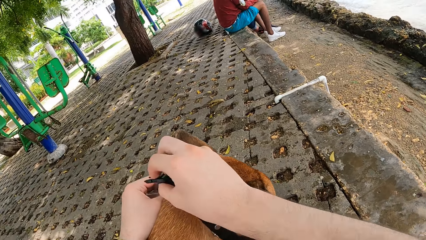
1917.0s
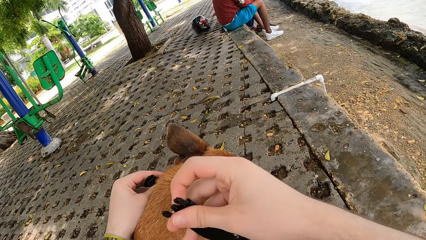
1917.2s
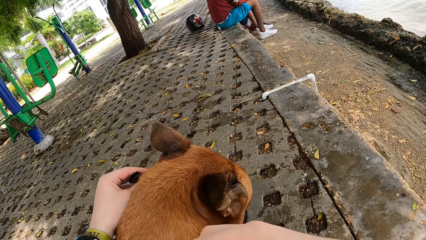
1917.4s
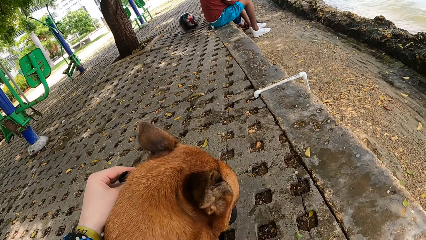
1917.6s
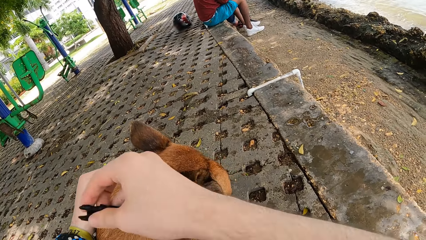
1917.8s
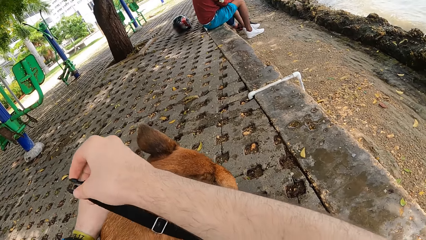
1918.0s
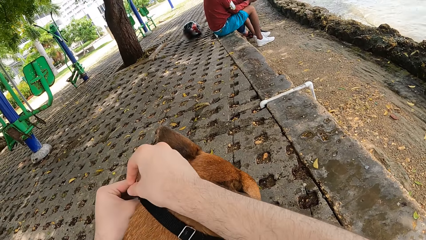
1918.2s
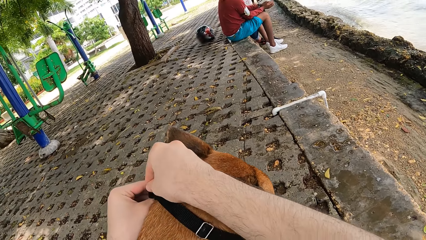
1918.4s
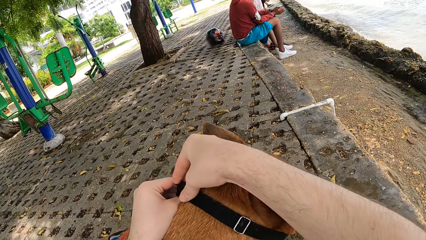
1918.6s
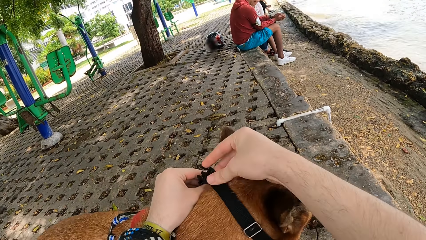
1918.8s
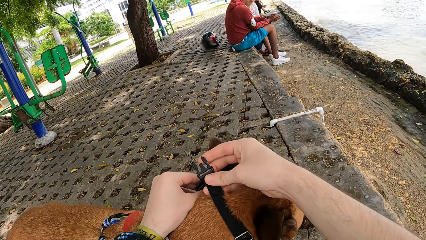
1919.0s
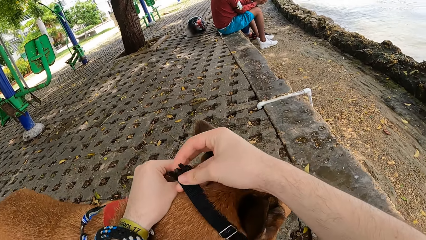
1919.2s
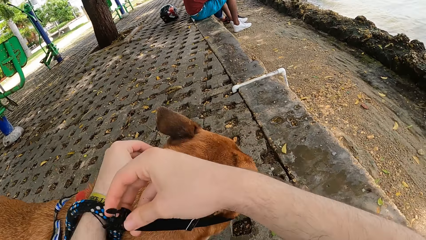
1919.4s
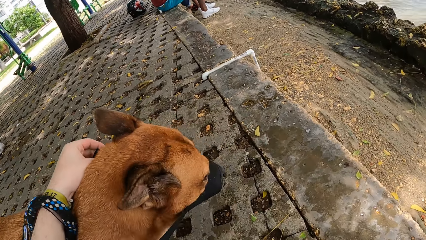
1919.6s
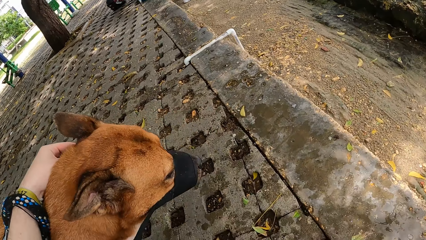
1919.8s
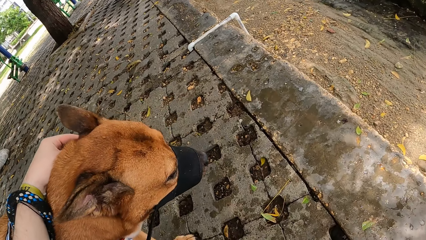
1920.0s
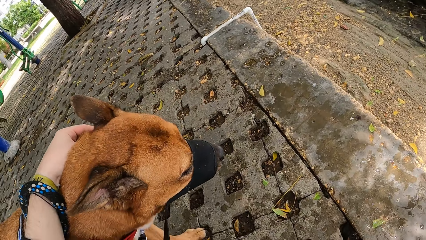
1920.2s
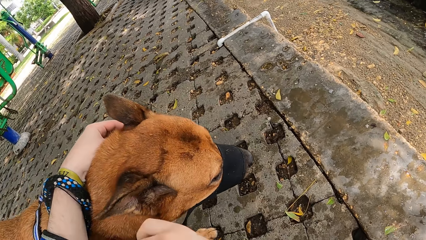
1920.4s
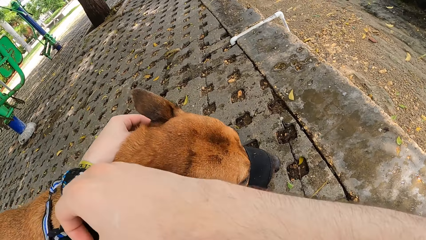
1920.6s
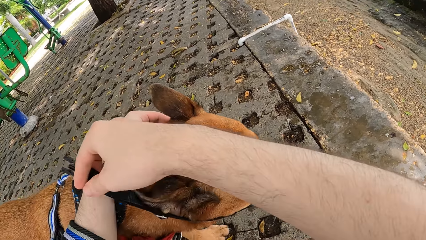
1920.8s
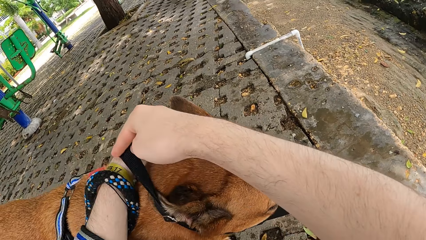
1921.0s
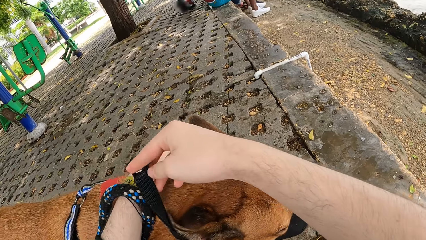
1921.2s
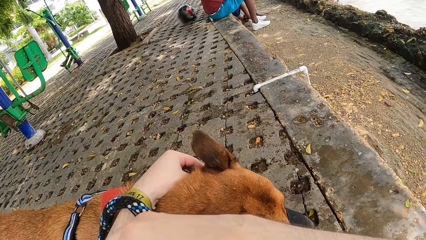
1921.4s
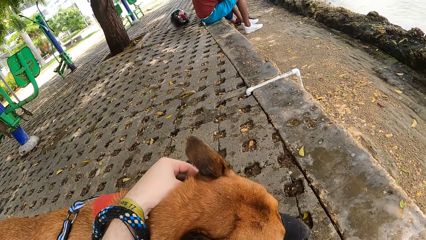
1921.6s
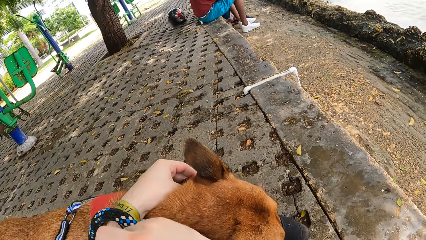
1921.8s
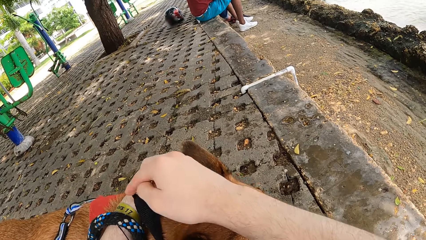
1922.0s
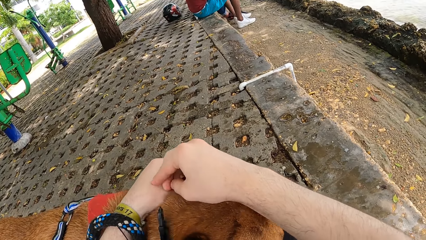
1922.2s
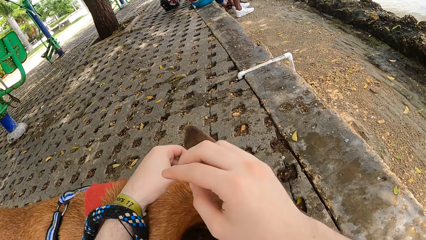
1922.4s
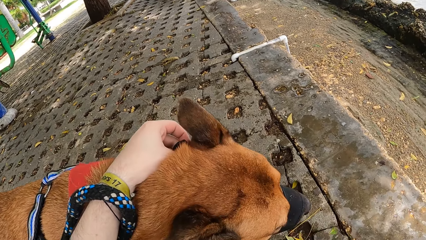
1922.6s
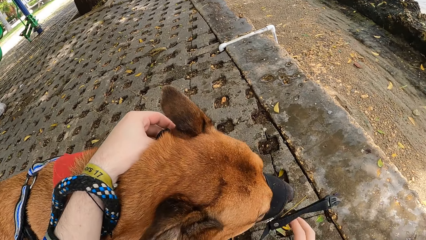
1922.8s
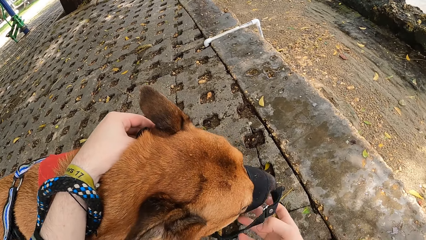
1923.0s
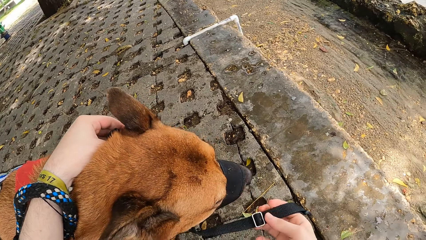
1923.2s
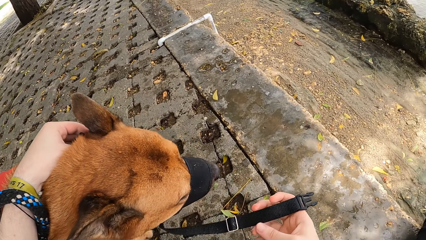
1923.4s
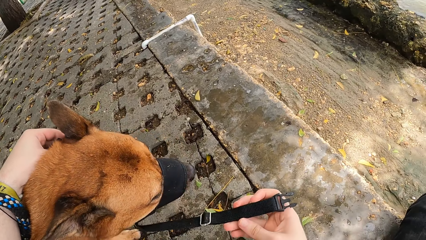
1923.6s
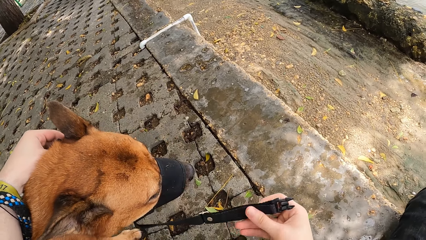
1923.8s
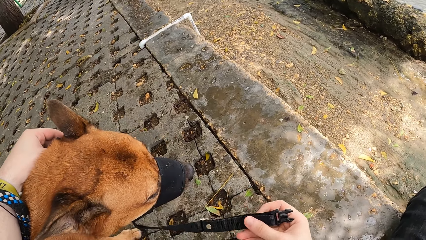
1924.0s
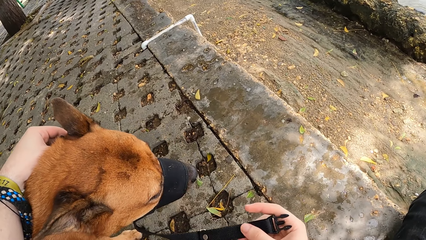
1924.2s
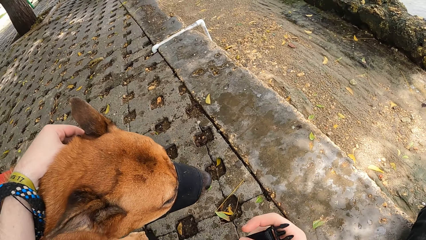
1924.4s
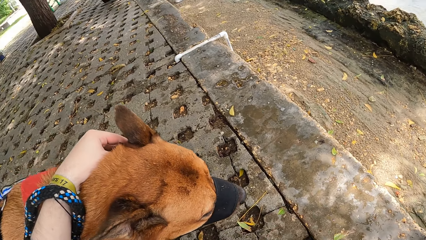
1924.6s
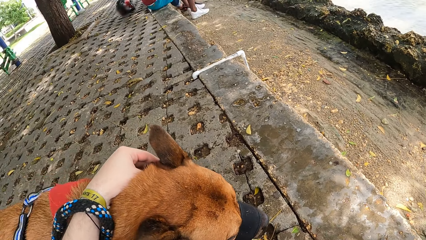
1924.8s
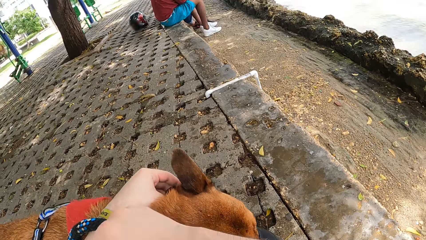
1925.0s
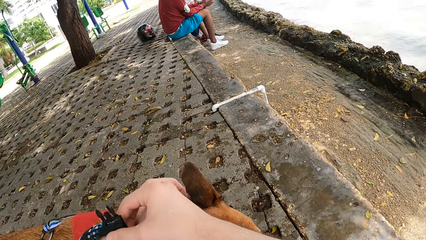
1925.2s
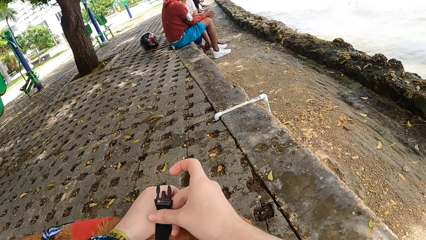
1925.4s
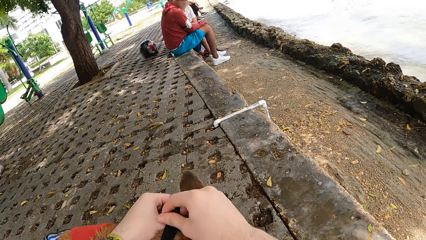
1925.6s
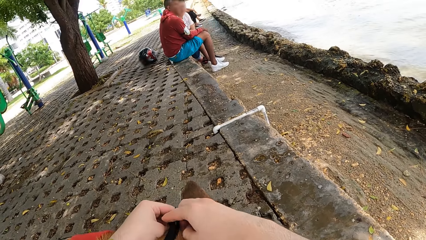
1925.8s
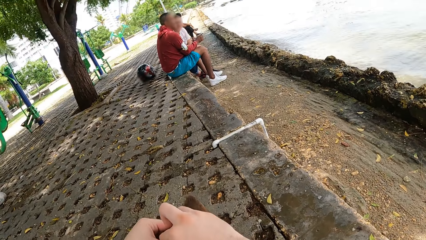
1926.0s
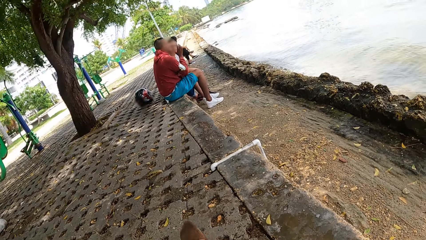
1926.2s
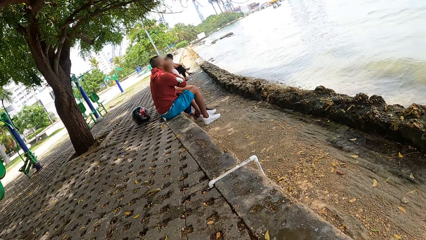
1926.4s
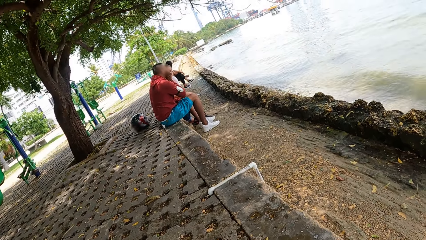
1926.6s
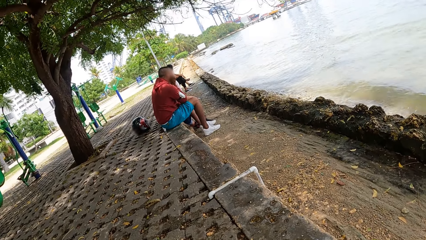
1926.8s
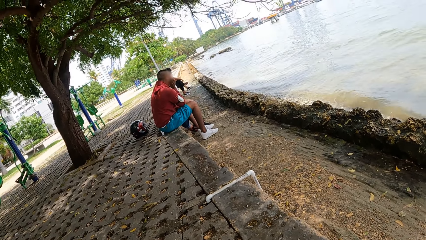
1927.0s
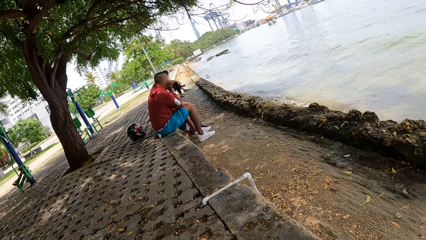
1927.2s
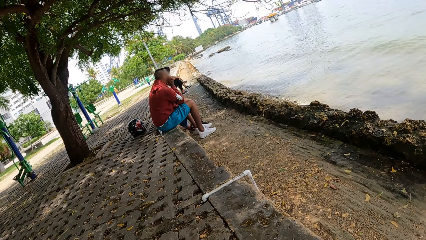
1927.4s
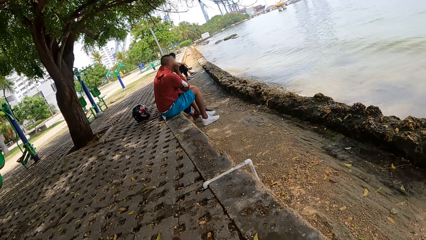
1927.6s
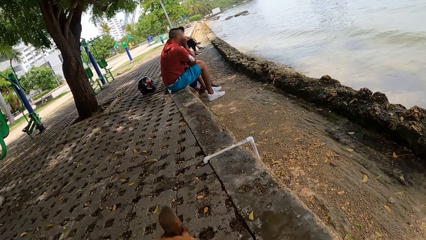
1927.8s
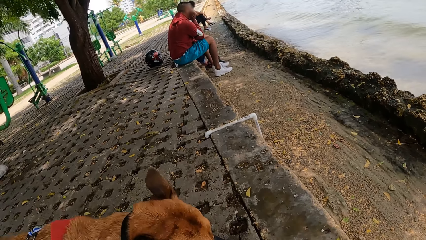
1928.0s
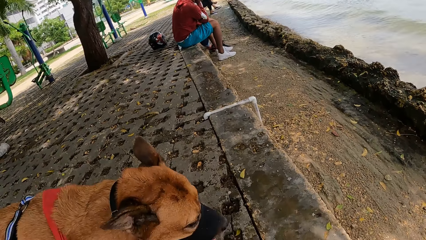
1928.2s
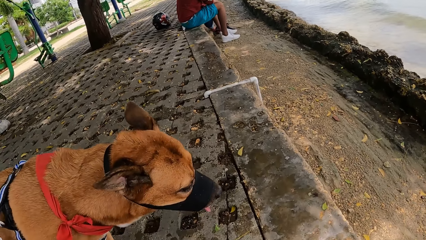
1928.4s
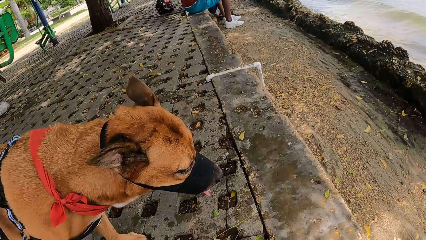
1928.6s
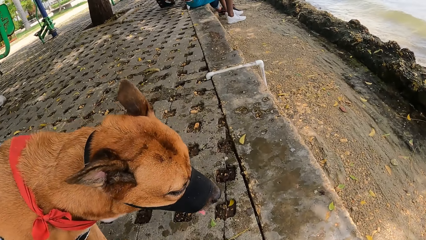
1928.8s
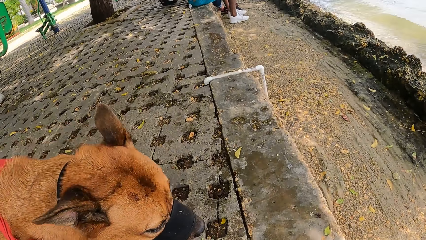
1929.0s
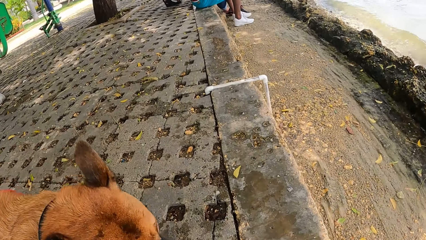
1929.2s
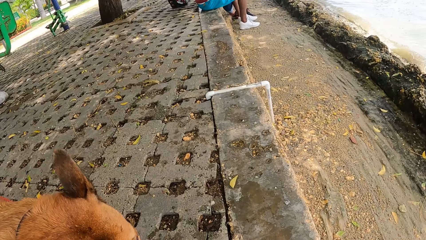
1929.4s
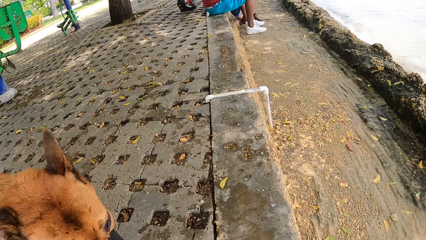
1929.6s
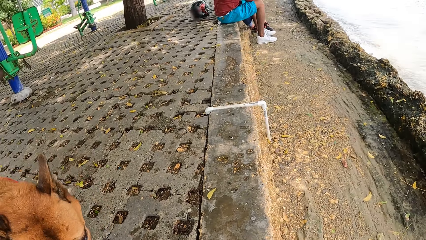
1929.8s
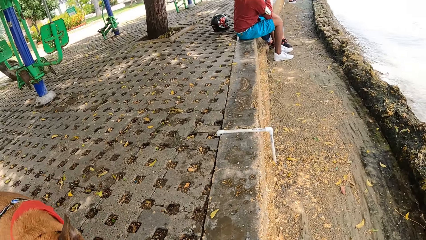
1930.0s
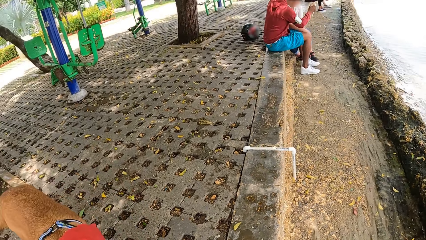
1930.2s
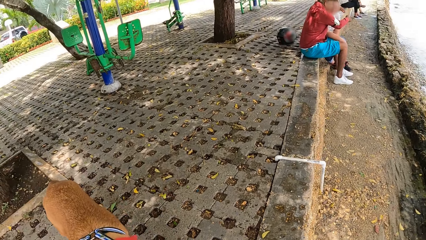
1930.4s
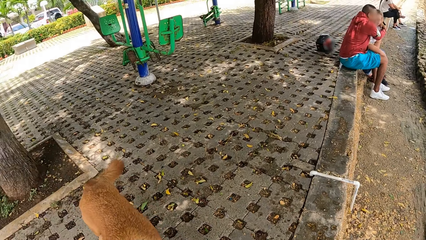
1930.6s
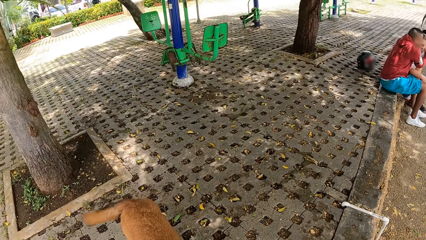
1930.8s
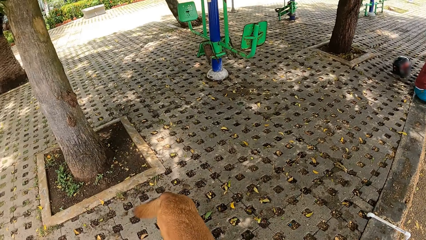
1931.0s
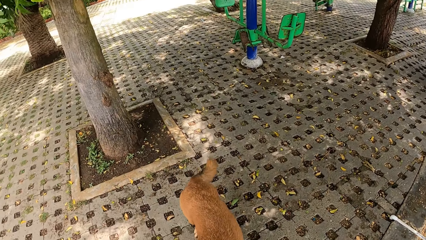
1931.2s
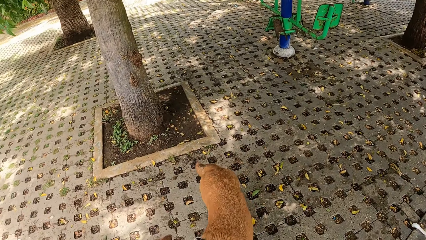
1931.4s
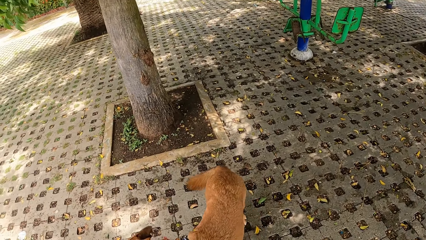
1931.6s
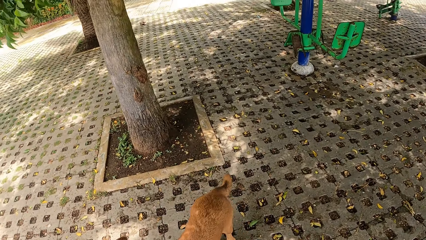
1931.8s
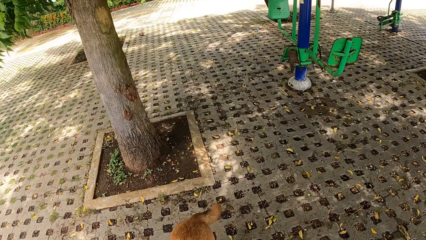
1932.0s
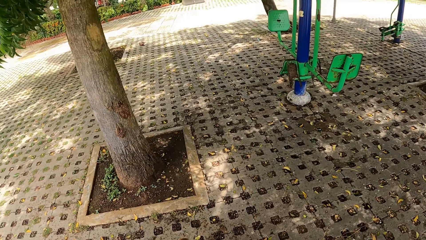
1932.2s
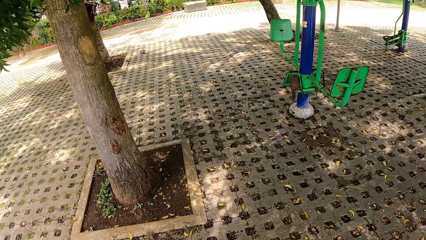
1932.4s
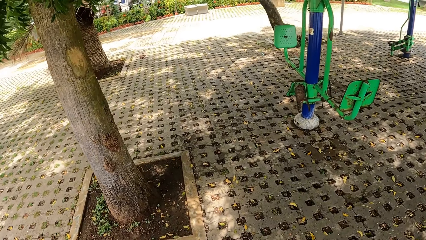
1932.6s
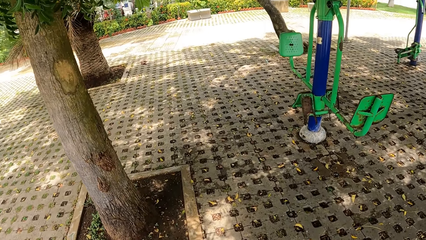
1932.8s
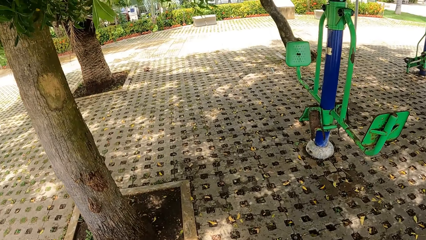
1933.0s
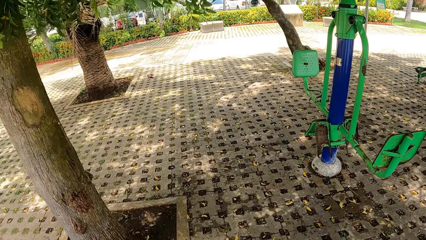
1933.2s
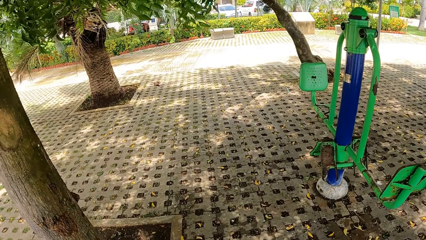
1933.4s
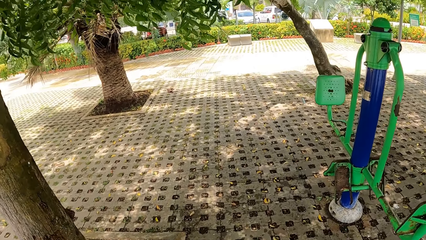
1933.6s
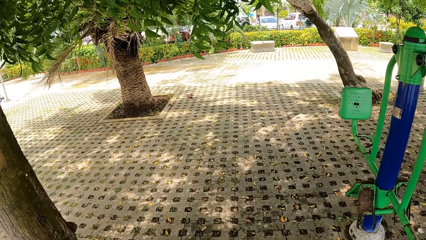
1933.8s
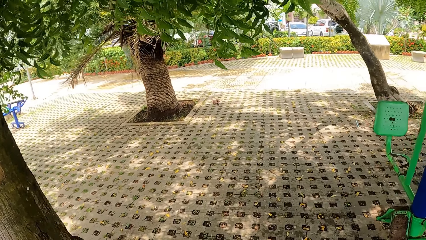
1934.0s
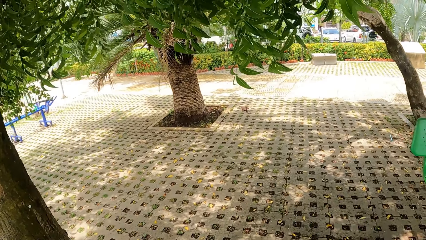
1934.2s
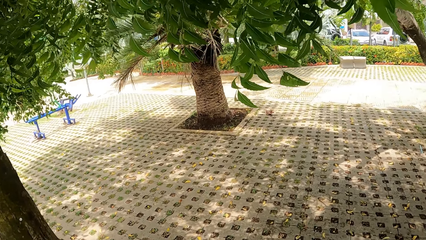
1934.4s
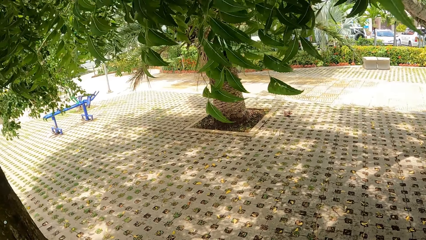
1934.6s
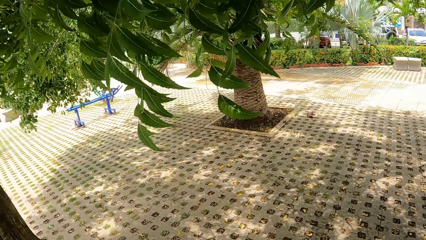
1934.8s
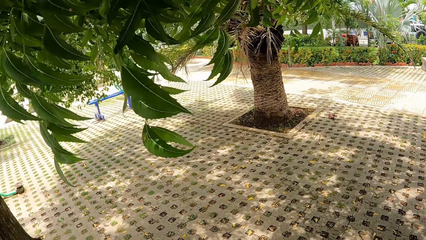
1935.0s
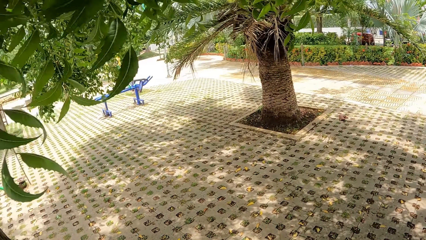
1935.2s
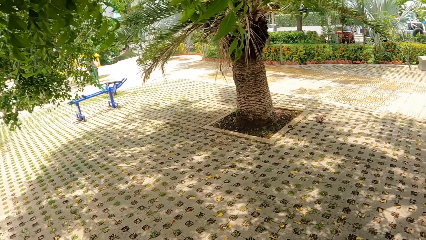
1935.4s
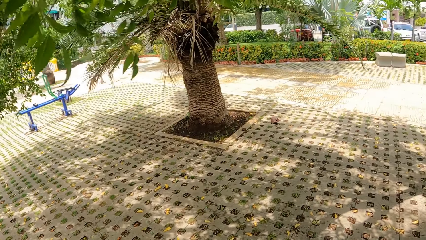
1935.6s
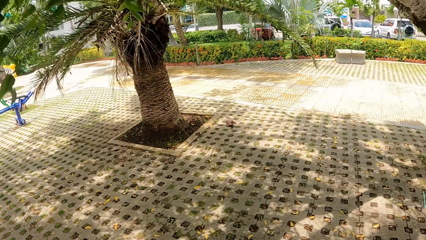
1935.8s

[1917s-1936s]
The camera wearer adjusts a dog leash. They tie the dog leash. They adjust the dog leash. They look around a park. They stand up. They walk a dog in the park.
